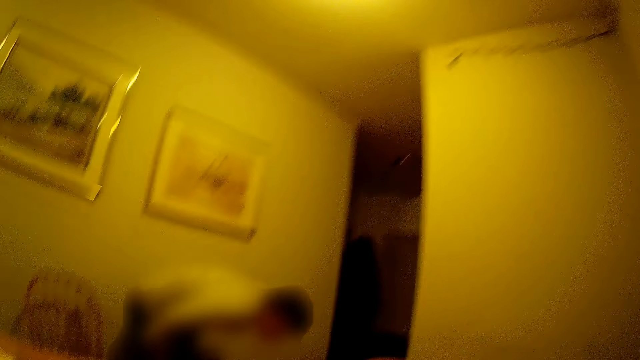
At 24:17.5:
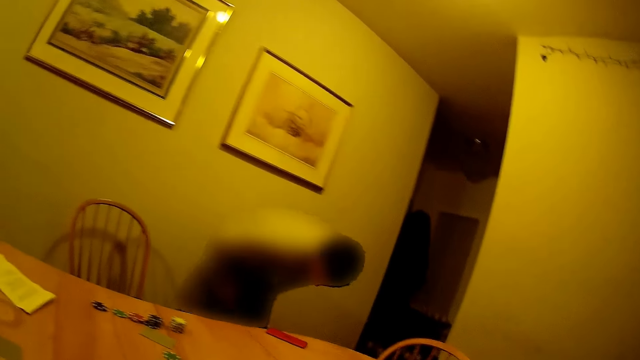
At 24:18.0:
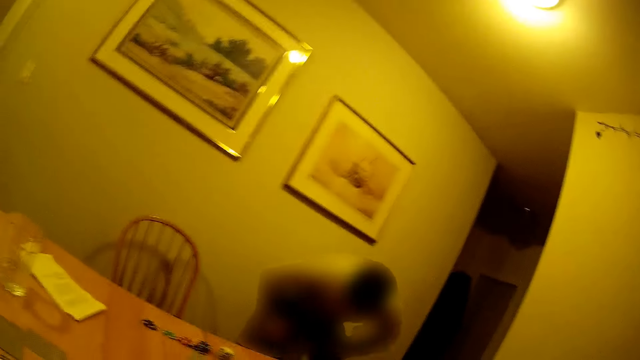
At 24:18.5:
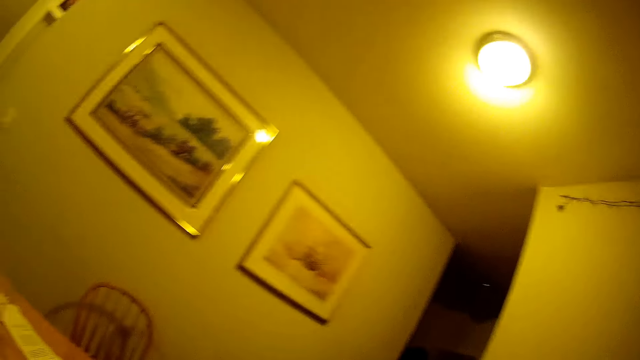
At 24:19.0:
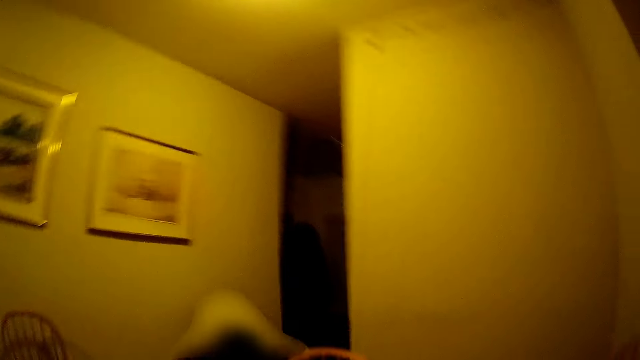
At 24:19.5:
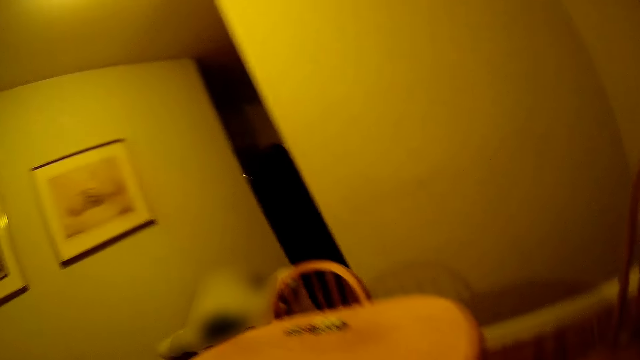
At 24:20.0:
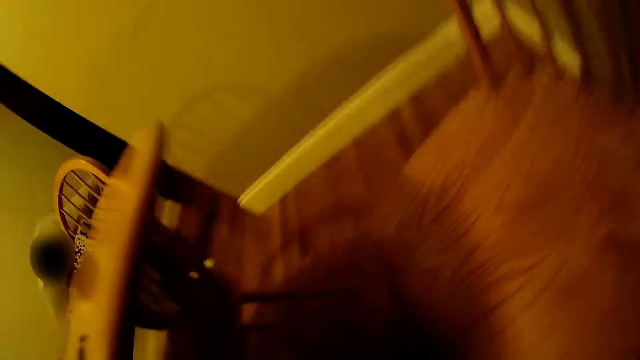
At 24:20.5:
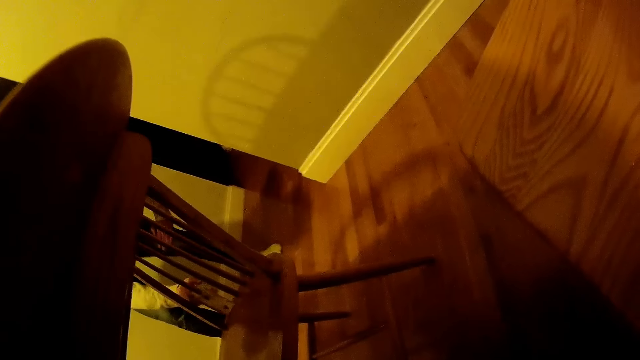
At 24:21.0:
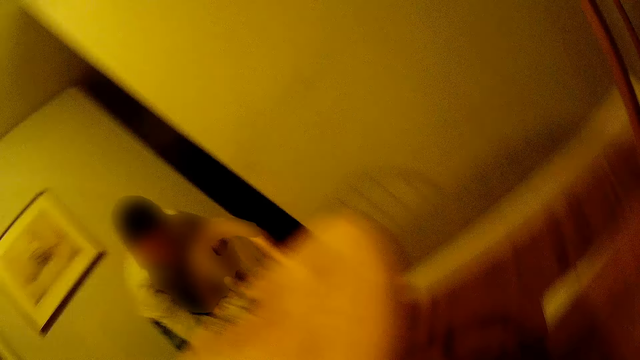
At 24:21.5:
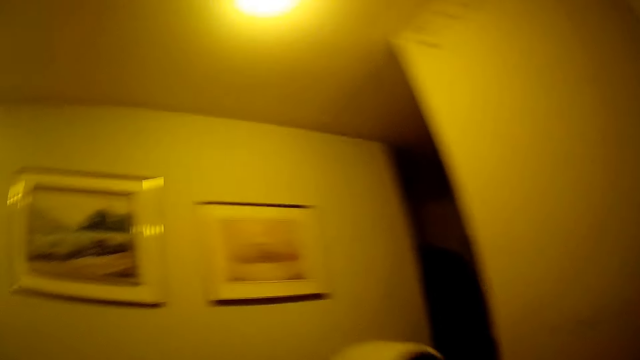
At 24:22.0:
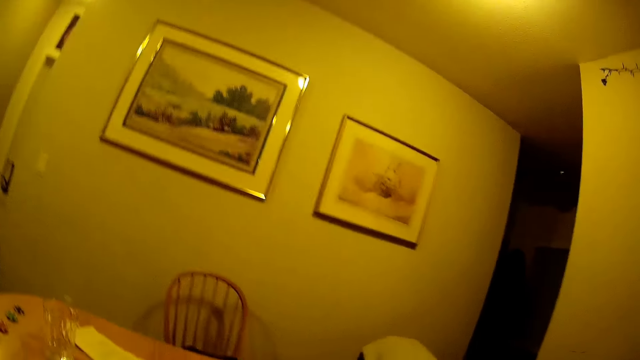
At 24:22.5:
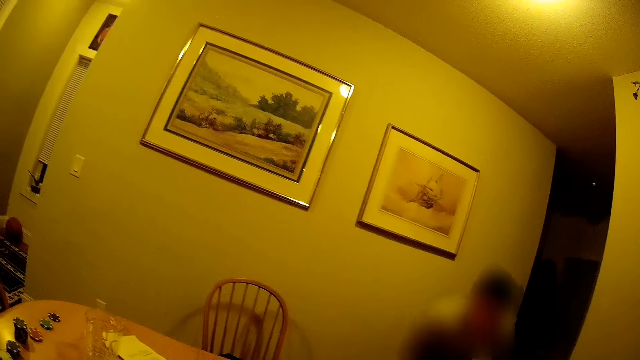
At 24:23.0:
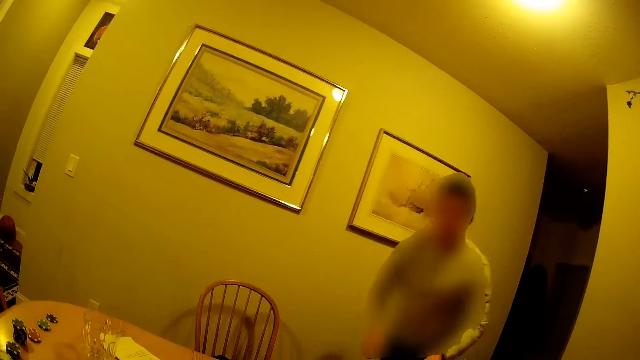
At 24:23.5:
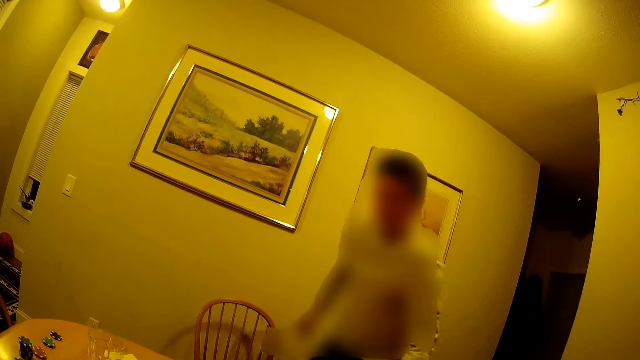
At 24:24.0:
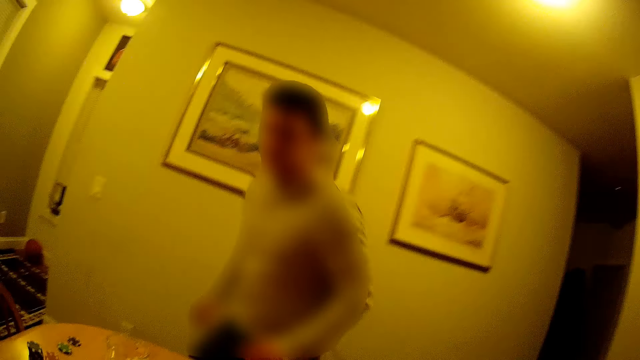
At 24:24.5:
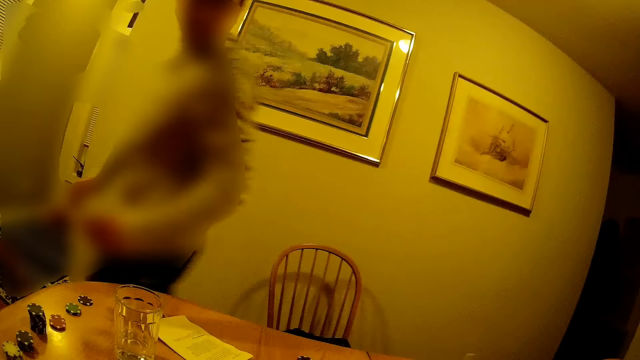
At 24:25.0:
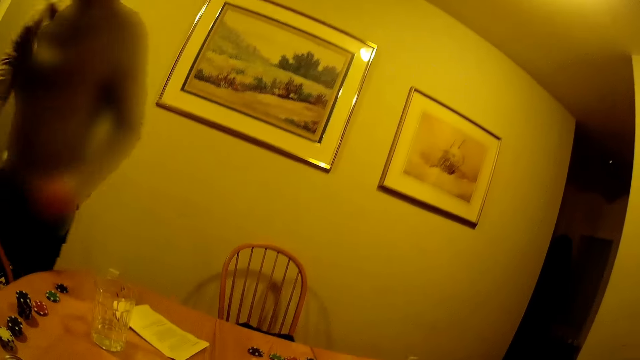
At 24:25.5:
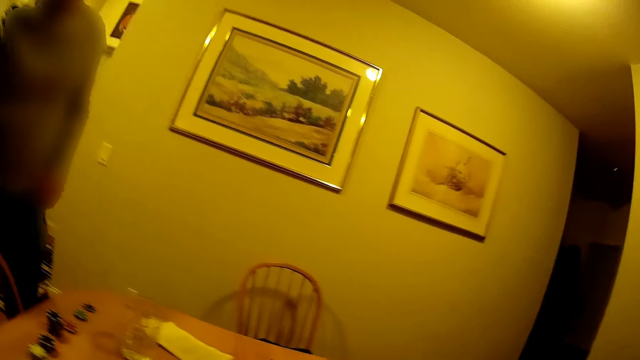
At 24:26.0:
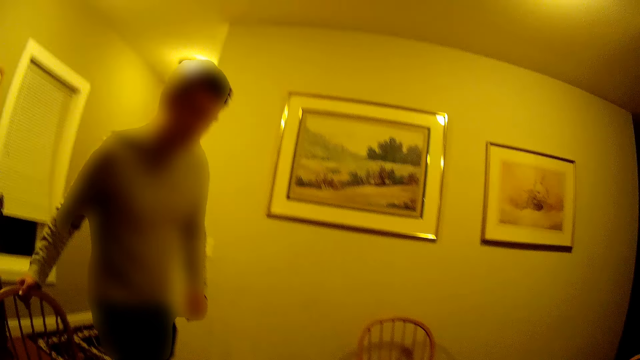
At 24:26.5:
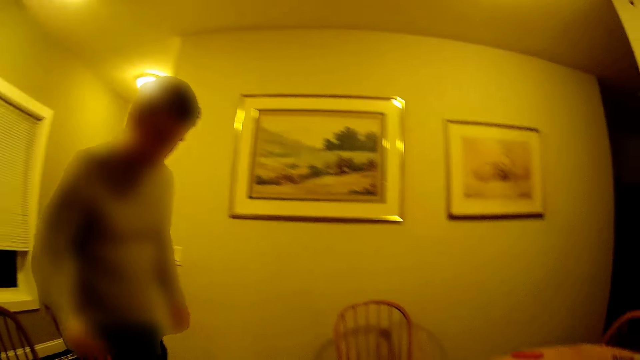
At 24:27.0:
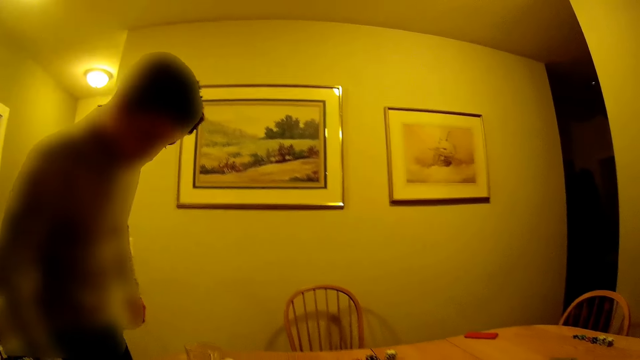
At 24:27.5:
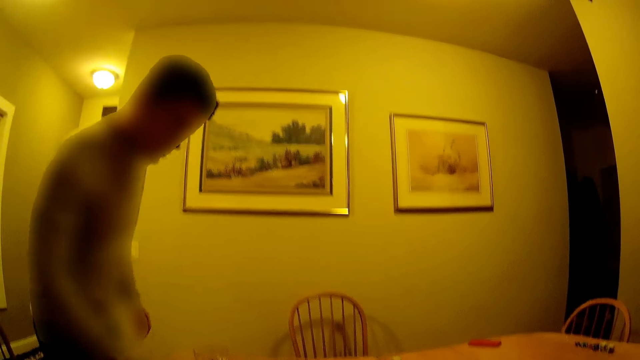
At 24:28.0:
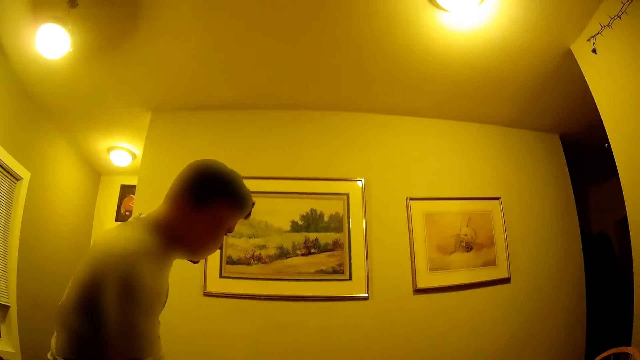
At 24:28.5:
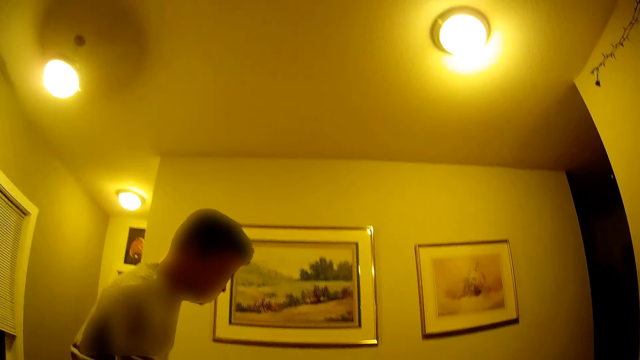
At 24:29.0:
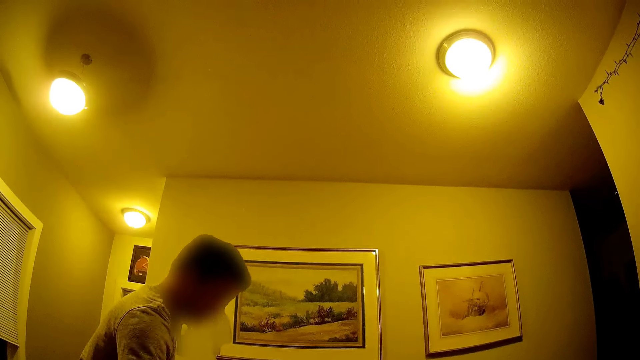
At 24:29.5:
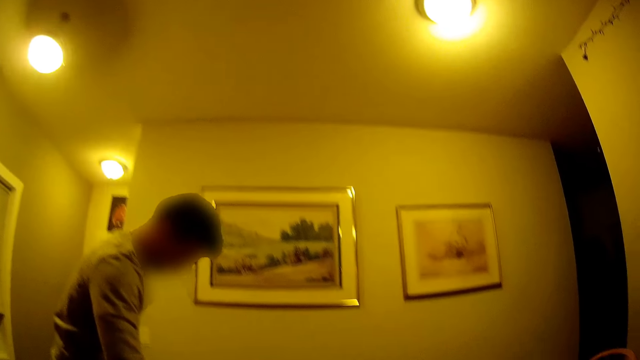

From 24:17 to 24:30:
The man searches the floor for a casino chip. The man throws the chip on the table with his left hand. The man bends over. The man brings out his chair from the table with his right hand. The man throws a casino chip on the table with his right hand.

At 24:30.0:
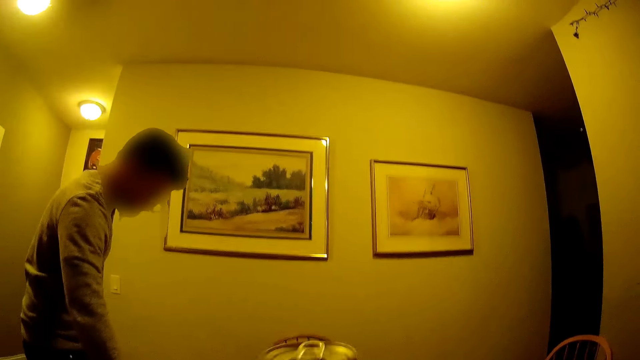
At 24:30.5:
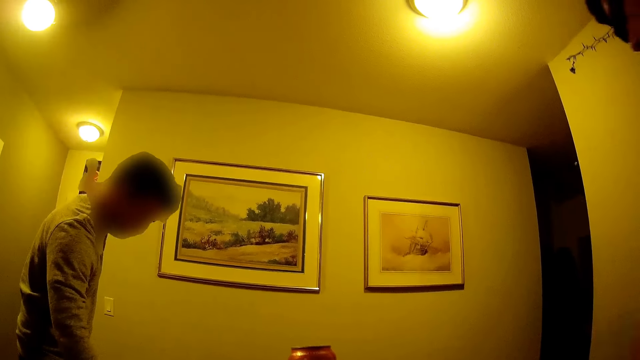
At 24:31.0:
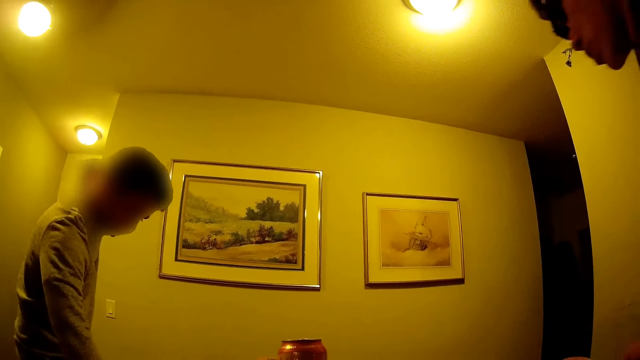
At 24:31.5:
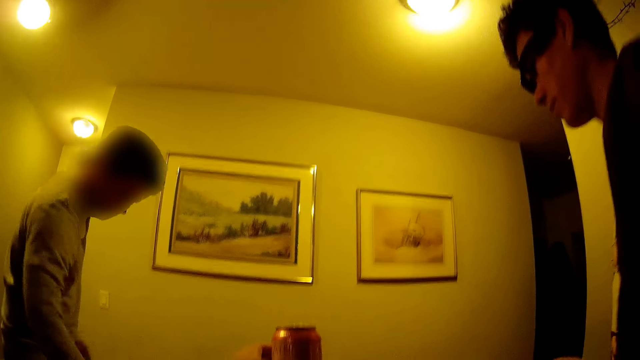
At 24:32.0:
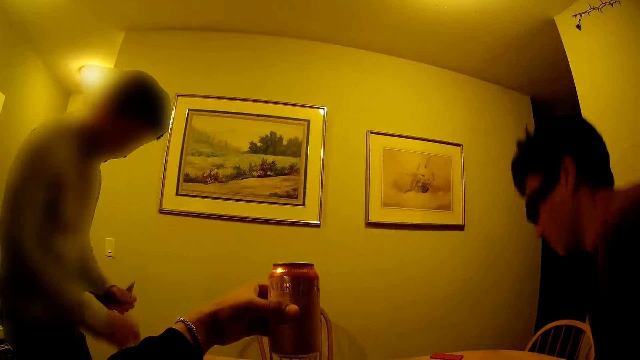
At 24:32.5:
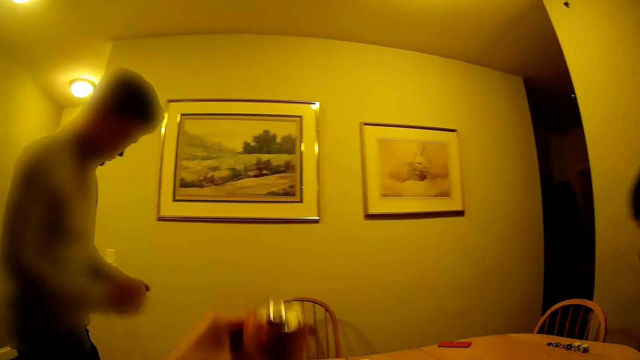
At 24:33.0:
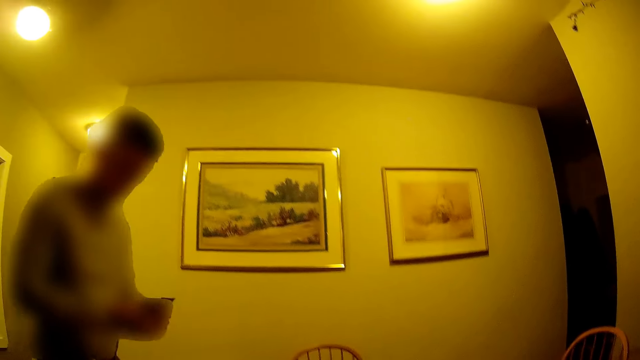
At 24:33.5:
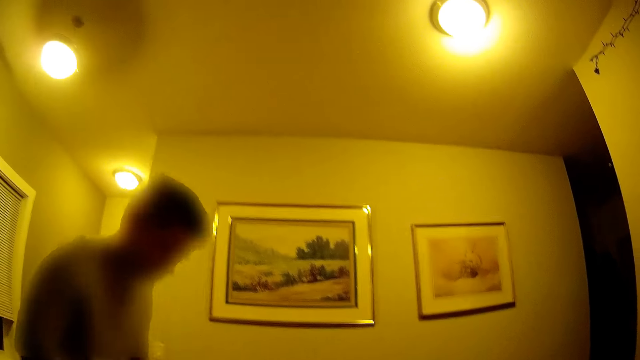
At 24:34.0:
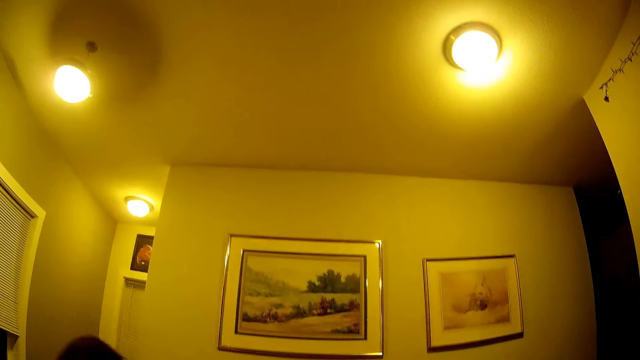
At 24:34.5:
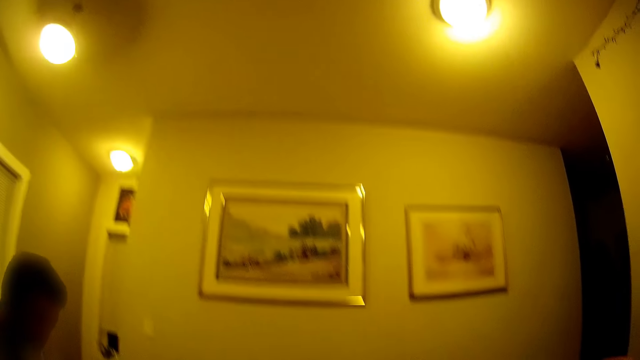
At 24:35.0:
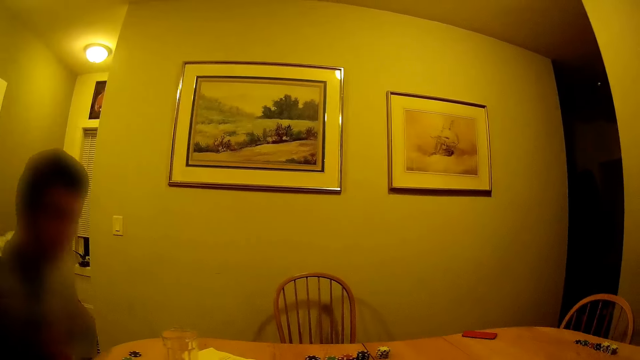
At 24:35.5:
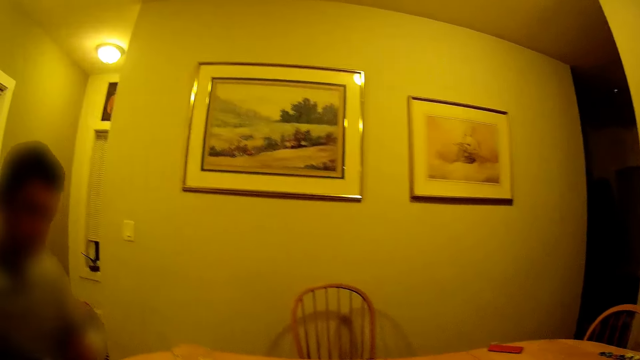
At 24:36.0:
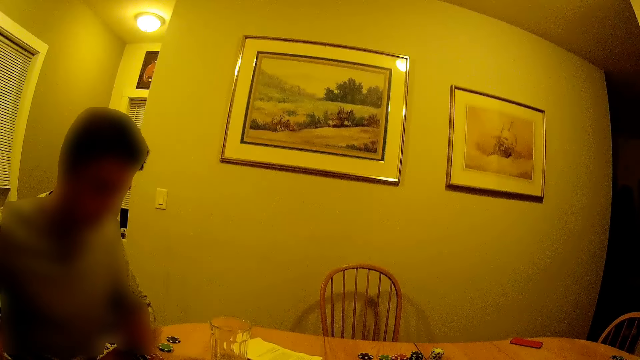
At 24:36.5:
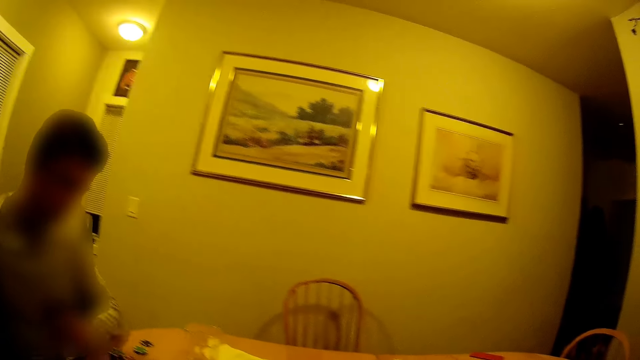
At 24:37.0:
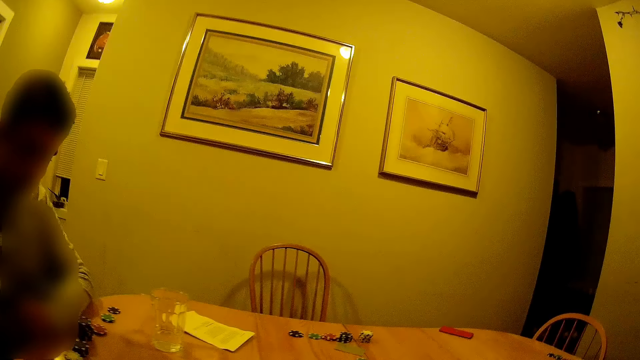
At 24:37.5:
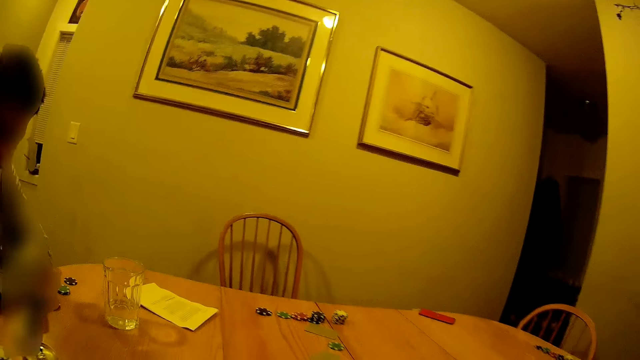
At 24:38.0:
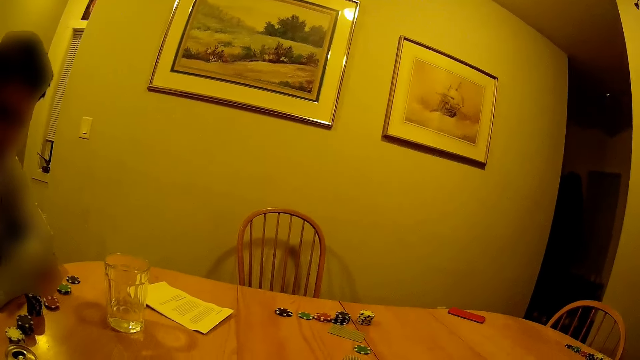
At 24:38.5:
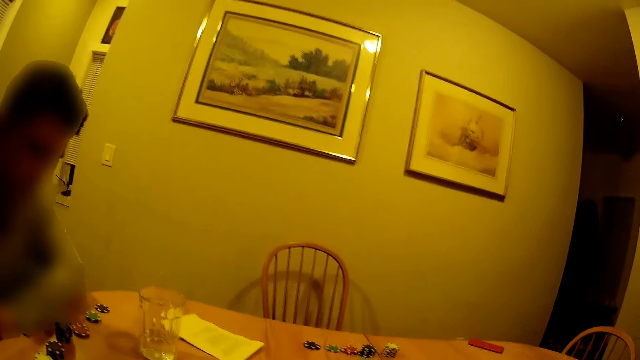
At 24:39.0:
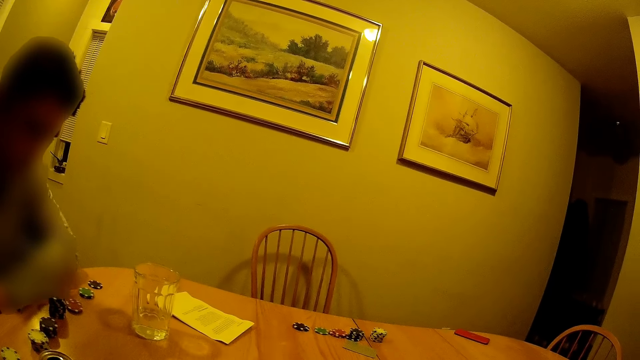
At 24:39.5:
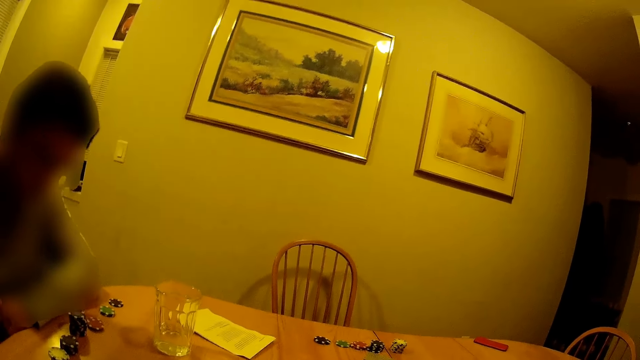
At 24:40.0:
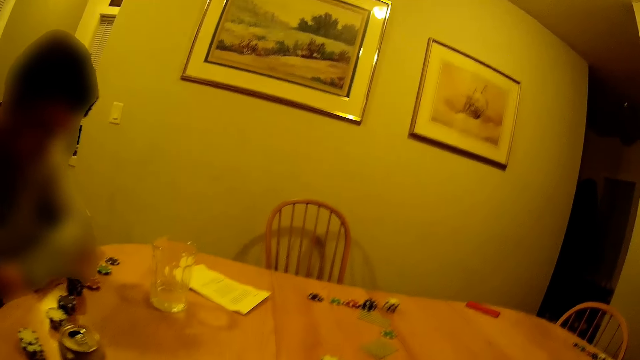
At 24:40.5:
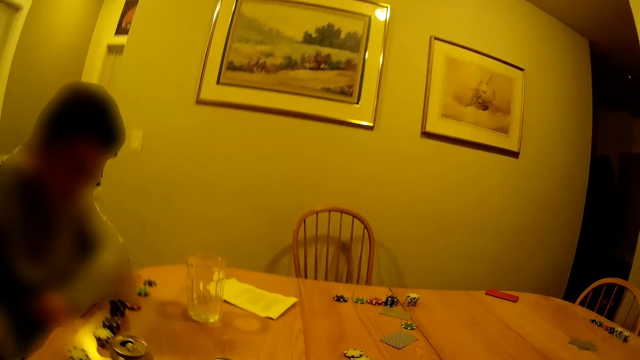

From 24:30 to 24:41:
A man walks into the dining. The other man picks up cards from the table with his right hand to his left hand. The first man sits on the chair. The camera wearer holds a can of cola with his left hand. He lifts a can of beer. The other man sits on the chair. The camera wearer converses with the other man. He throws a casino chip on the table.
